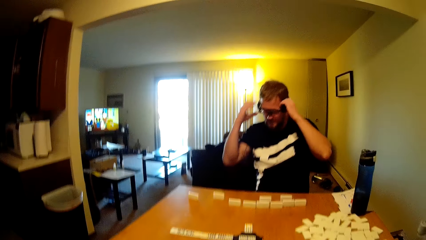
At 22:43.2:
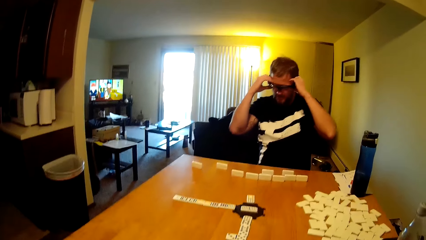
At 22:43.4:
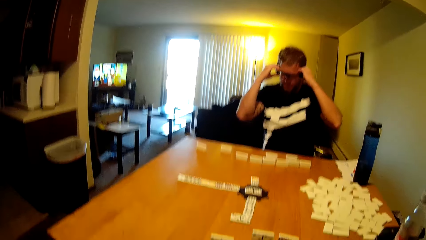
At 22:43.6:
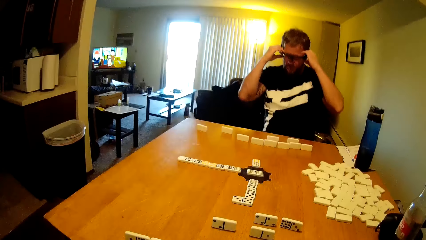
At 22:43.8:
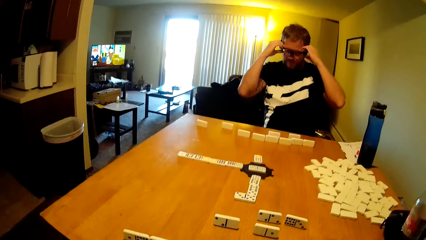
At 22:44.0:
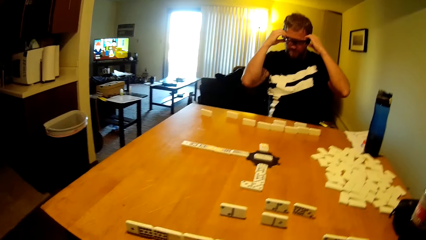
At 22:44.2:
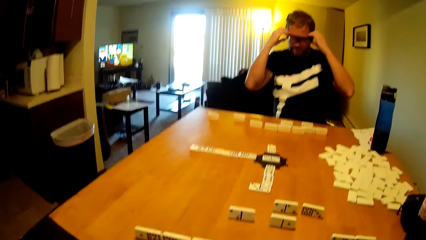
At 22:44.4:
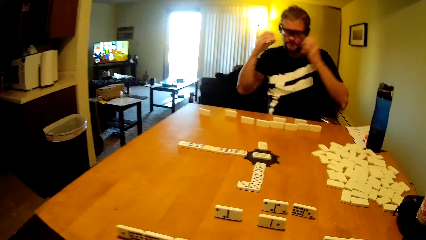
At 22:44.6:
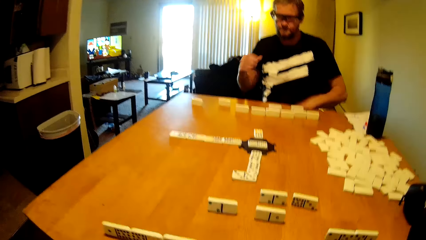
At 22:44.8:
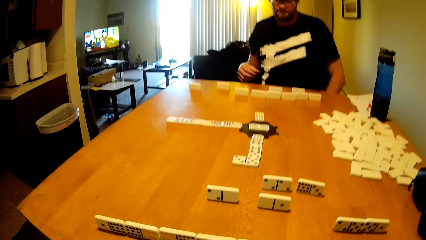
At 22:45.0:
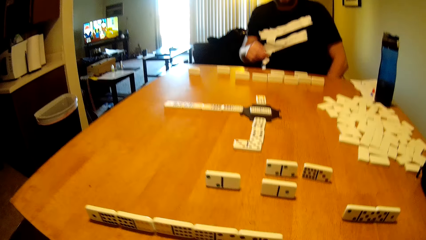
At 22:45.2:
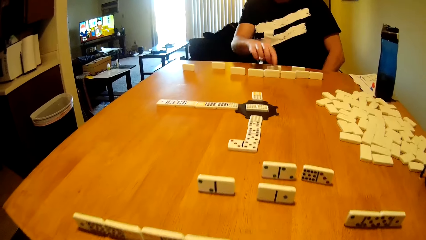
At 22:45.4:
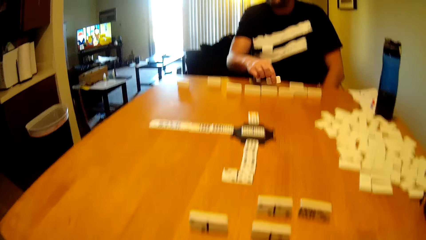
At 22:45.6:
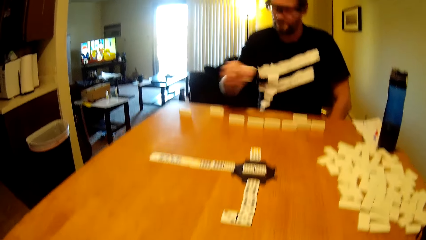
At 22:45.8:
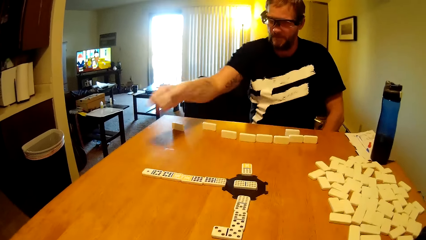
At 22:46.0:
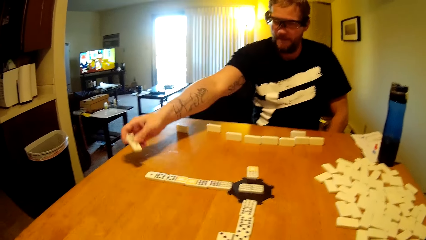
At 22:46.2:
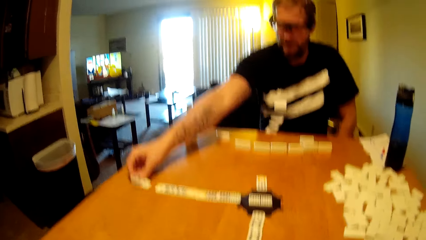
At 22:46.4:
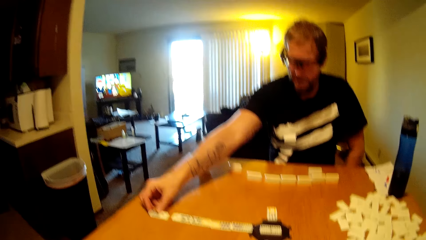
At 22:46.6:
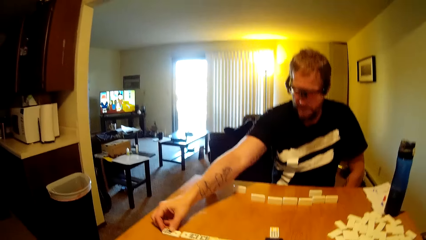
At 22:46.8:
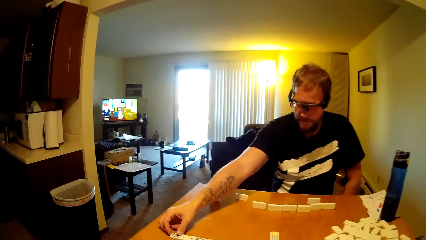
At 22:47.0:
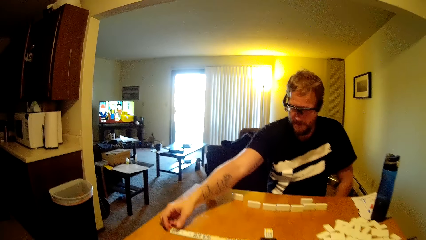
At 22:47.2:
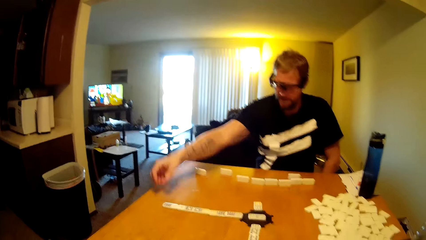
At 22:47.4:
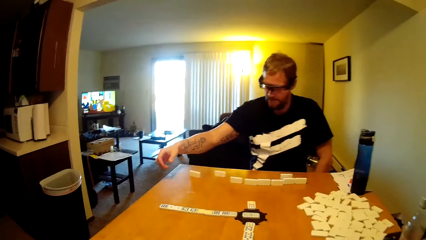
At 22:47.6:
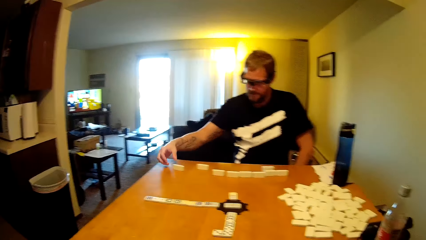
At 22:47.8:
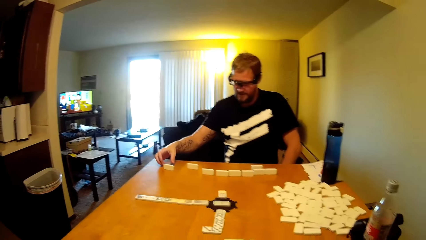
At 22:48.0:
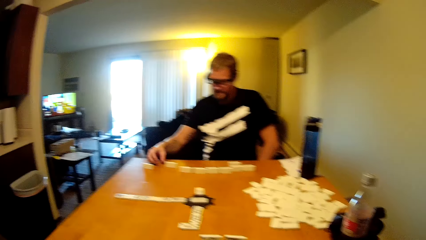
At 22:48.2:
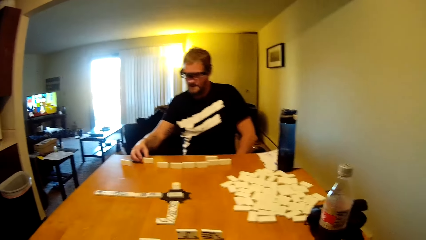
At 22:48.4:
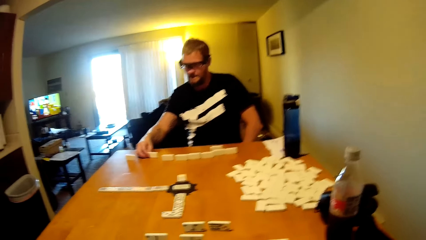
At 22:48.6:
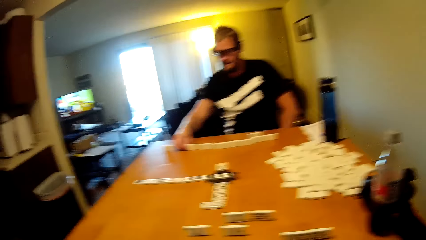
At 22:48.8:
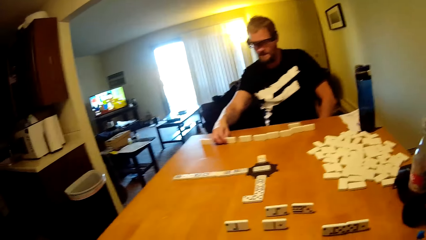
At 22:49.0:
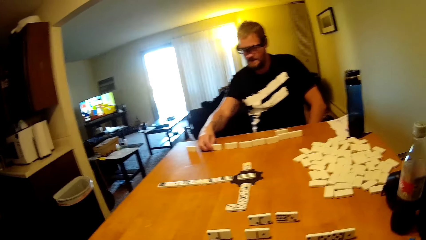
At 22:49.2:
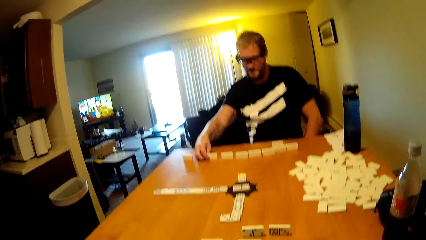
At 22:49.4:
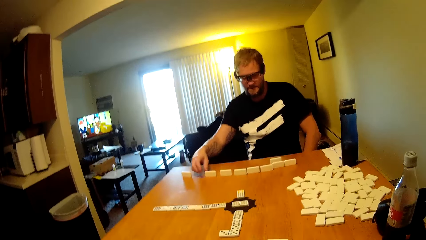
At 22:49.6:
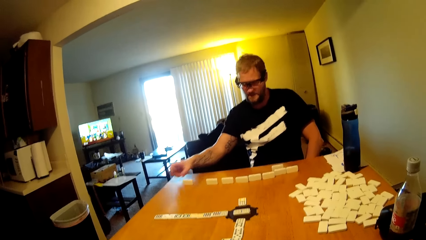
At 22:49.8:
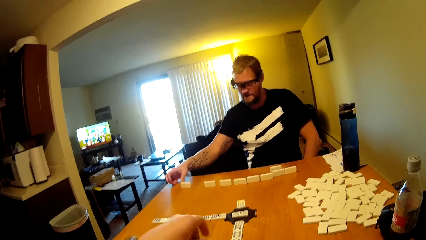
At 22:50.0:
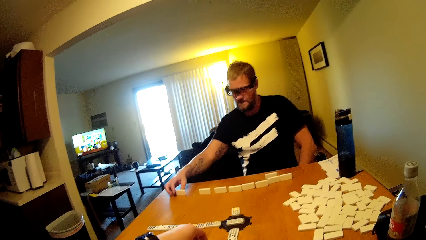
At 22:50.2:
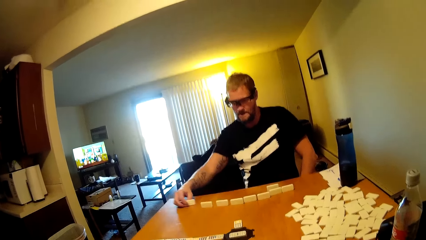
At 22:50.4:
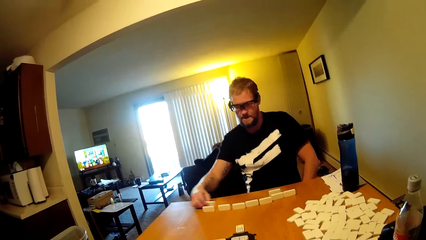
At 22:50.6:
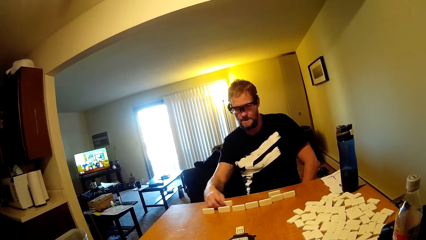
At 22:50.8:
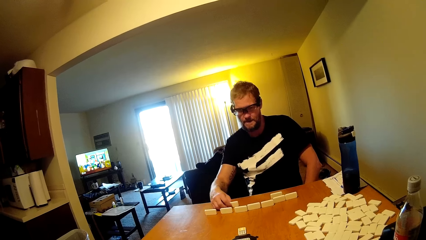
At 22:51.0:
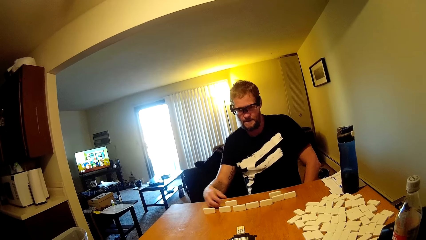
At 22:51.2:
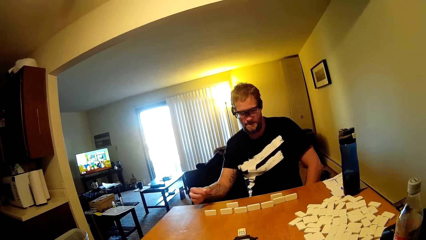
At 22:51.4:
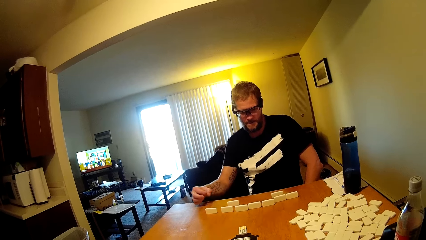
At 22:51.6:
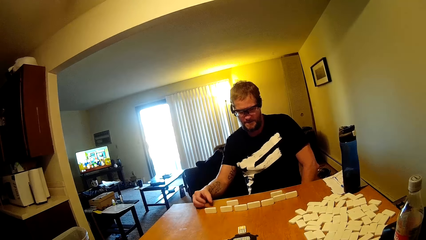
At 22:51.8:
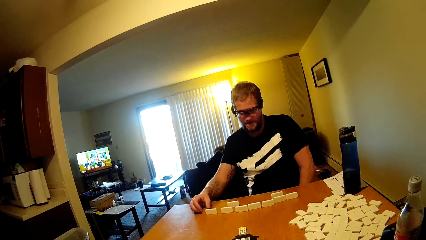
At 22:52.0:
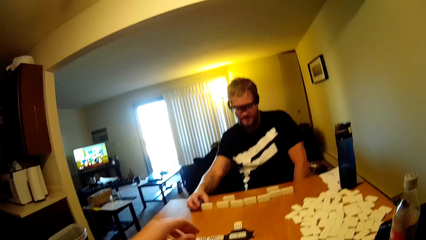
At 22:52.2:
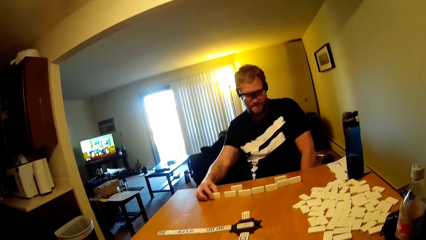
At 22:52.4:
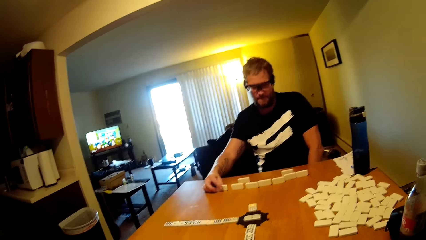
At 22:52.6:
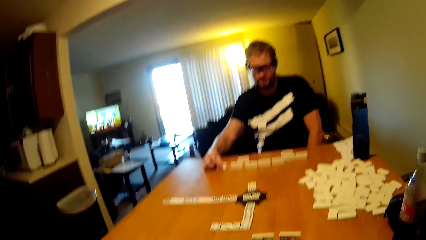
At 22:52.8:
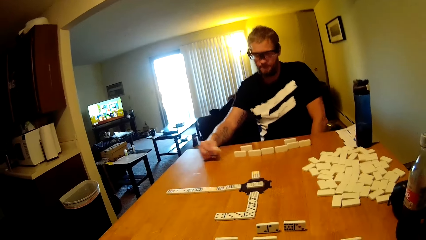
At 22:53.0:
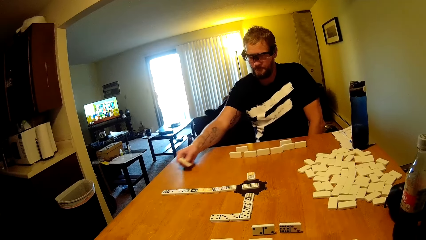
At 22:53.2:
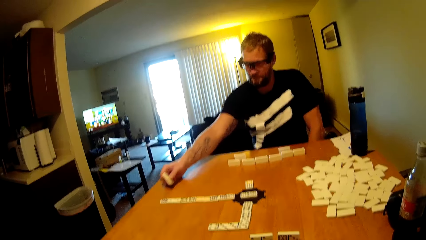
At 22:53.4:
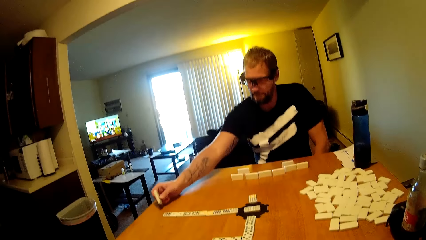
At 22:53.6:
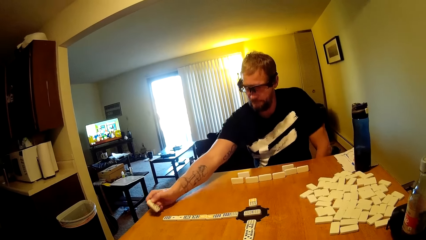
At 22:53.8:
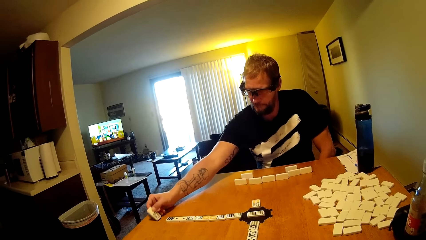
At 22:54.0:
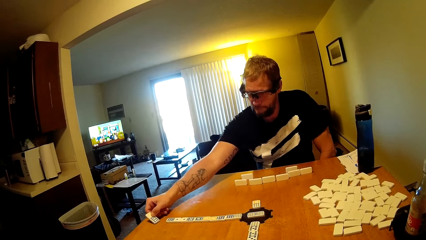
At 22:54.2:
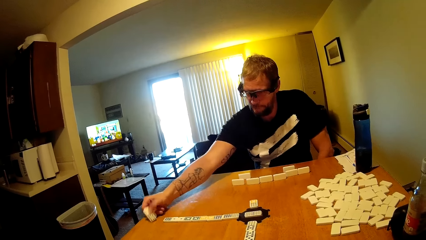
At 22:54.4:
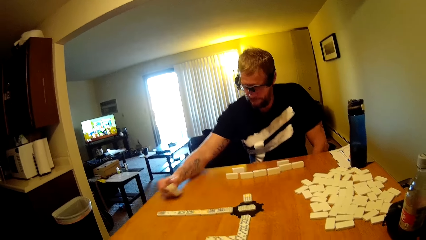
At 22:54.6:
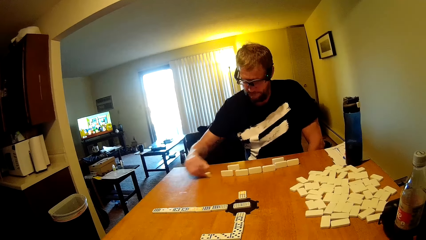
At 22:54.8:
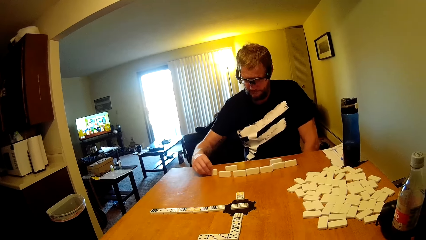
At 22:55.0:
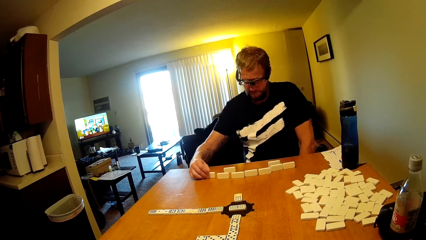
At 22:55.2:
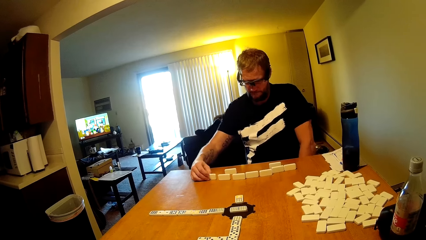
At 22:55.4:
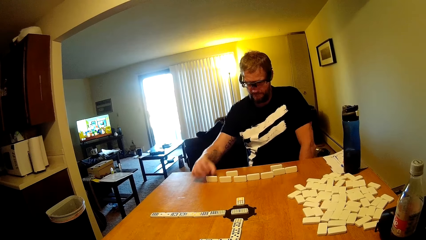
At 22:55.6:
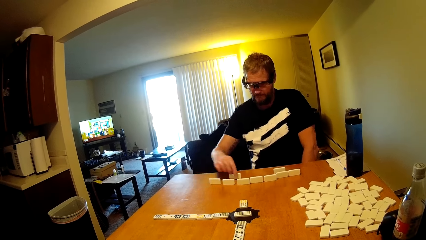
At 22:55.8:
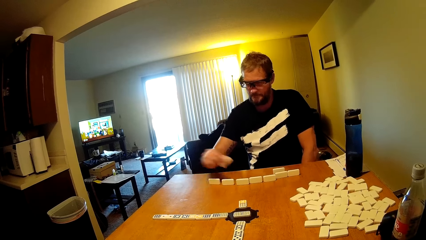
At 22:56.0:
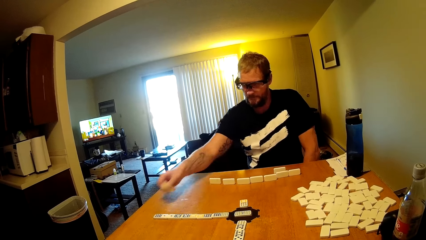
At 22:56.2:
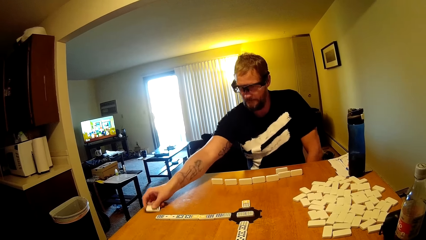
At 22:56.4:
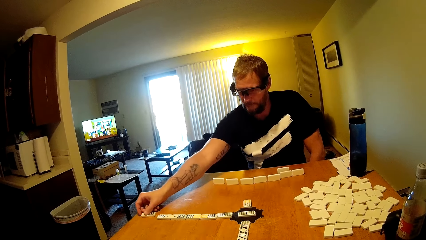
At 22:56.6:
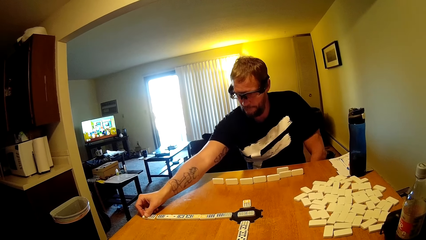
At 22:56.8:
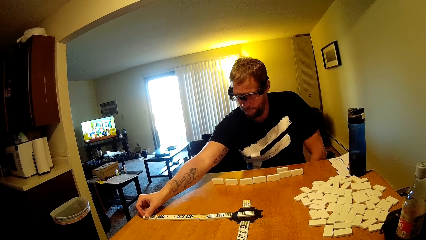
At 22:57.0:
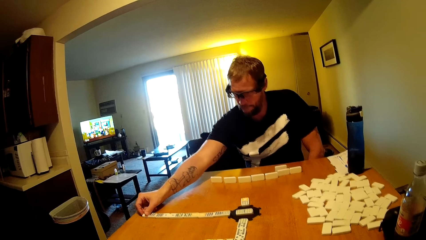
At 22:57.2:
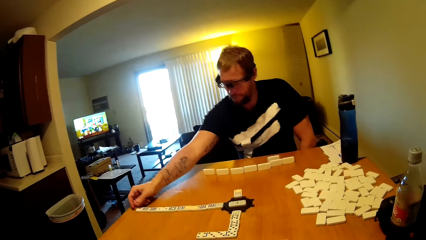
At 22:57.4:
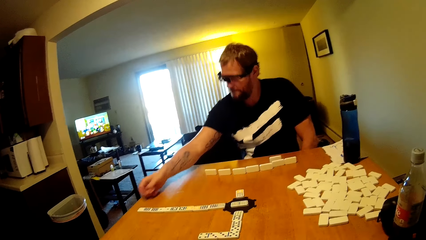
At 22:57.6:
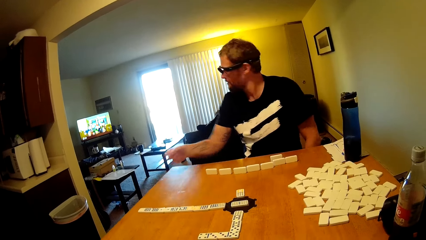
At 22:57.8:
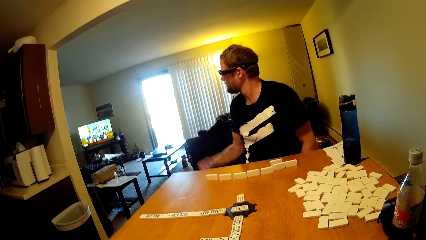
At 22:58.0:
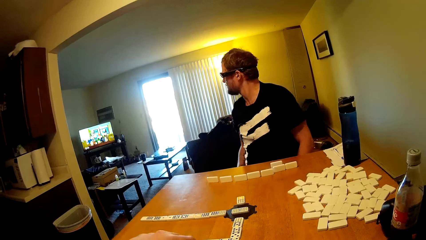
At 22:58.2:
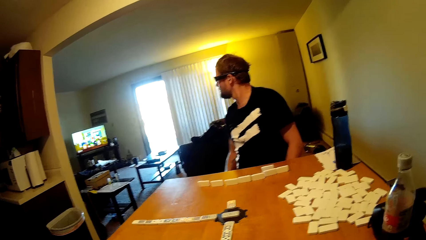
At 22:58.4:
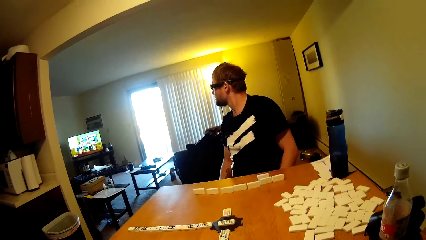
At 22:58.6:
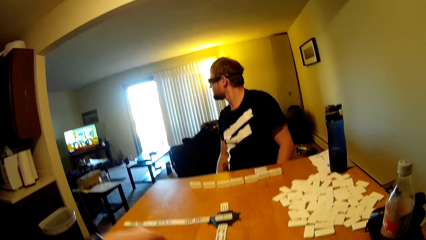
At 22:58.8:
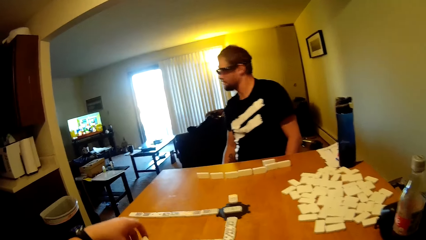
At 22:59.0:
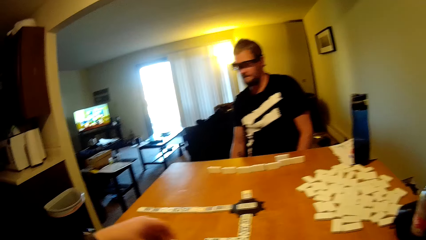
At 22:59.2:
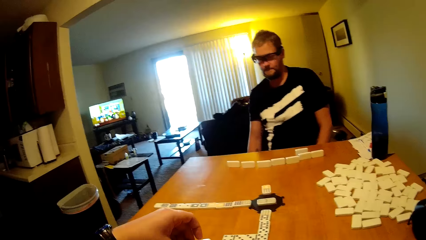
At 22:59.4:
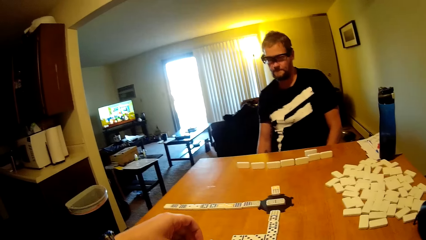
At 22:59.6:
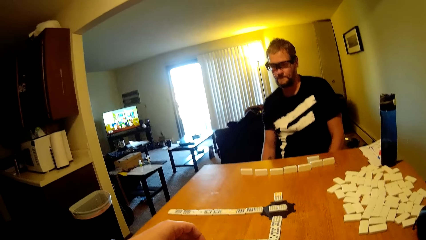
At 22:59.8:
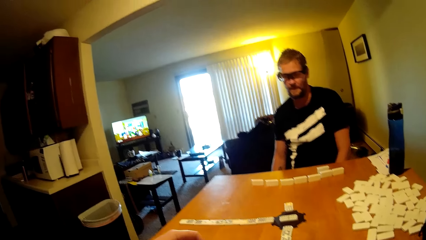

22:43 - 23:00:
A man touches the face. The man plays the domino tile. He takes the dominoes card and puts the dominoes card on the table. The camera wearer plays the domino tile and takes the dominoes card. The man drags the domino tile on the table. He plays the domino tile, takes the dominoes card, puts the dominoes card on the table, arranges the dominoes card and puts the dominoes card on the table. The man watches the television.
